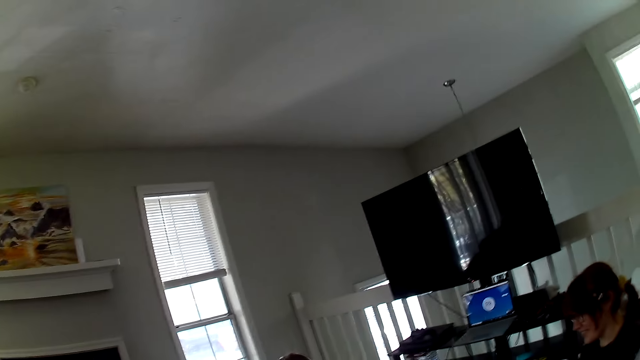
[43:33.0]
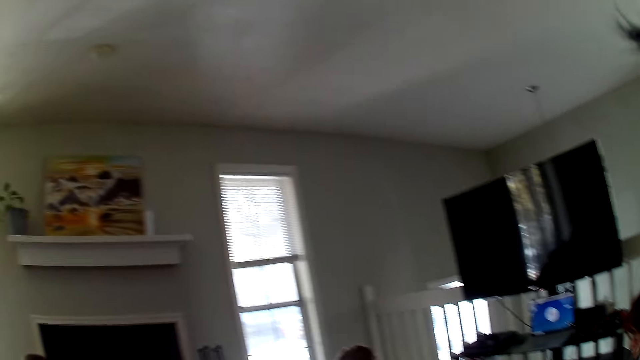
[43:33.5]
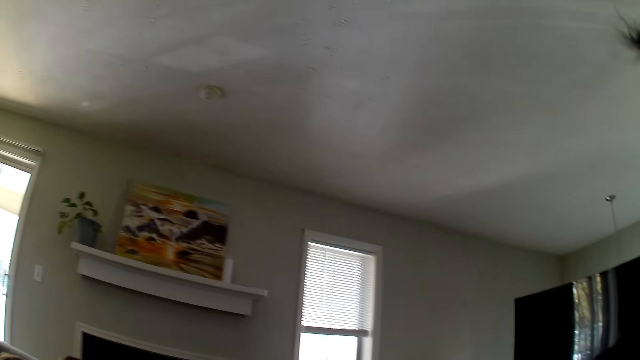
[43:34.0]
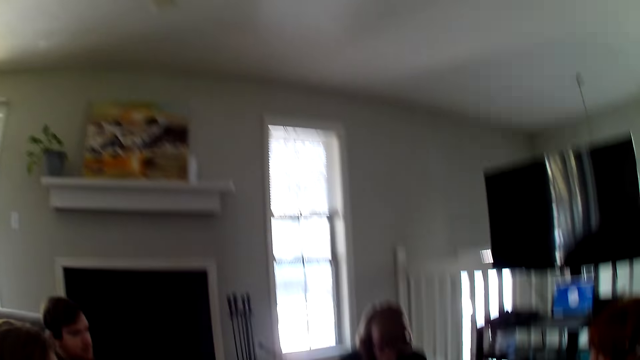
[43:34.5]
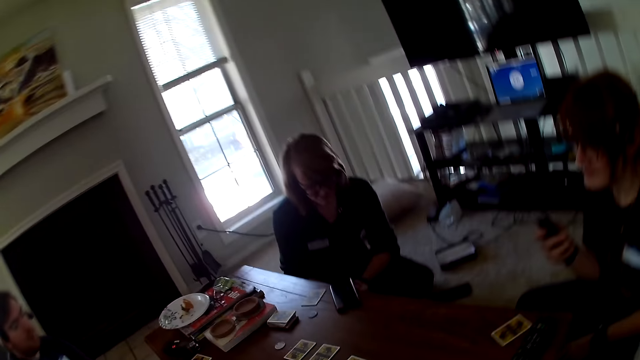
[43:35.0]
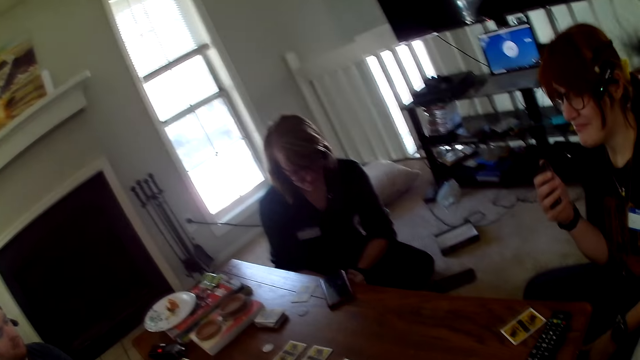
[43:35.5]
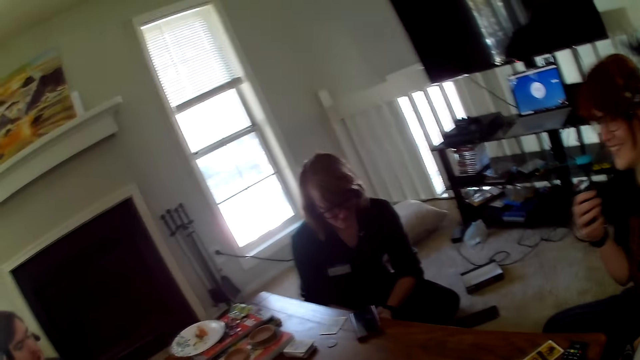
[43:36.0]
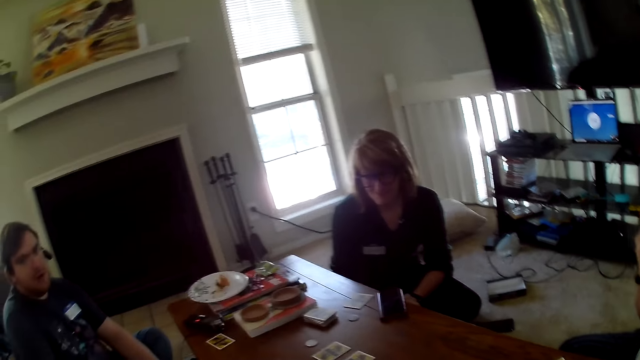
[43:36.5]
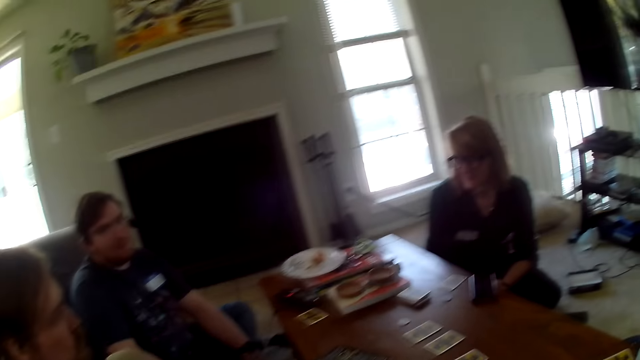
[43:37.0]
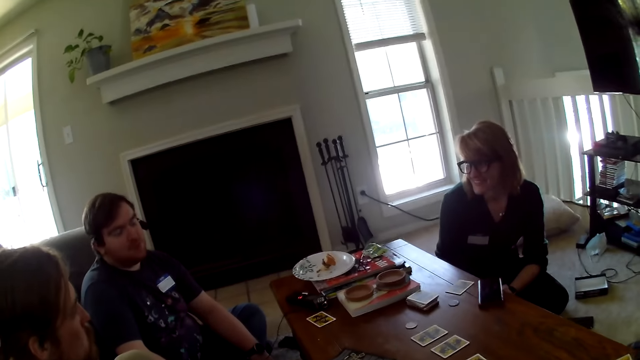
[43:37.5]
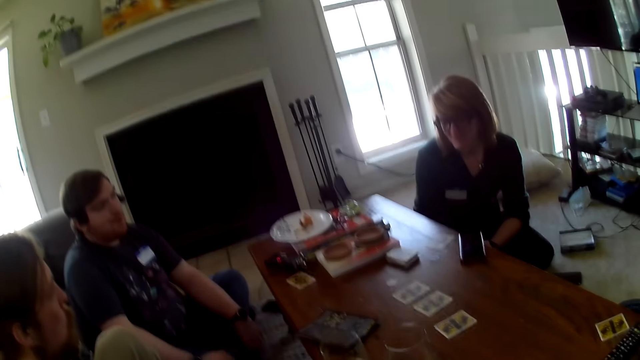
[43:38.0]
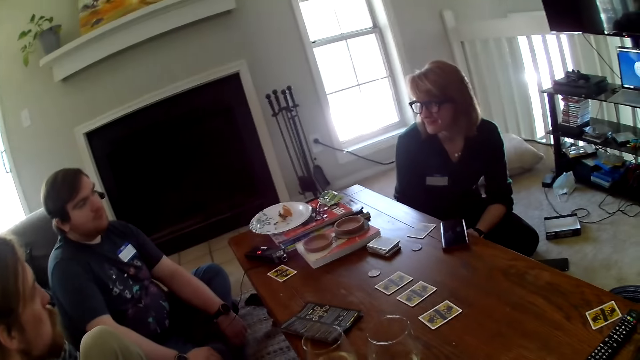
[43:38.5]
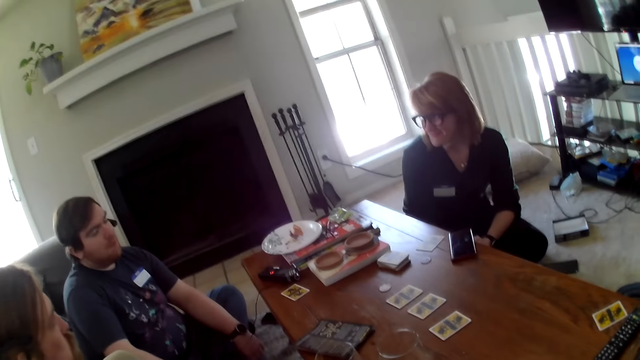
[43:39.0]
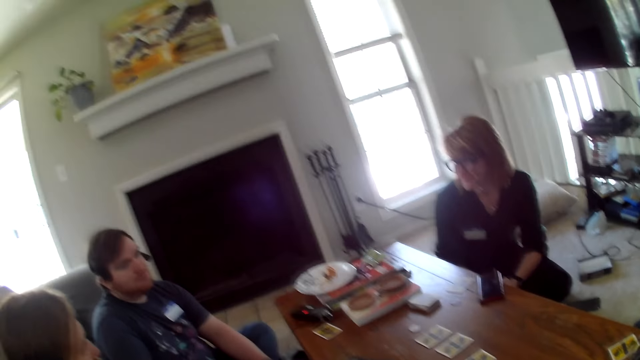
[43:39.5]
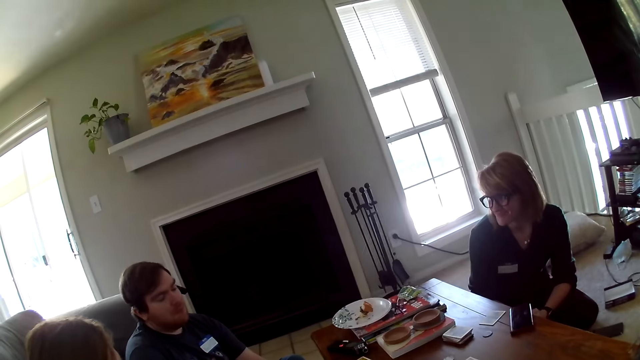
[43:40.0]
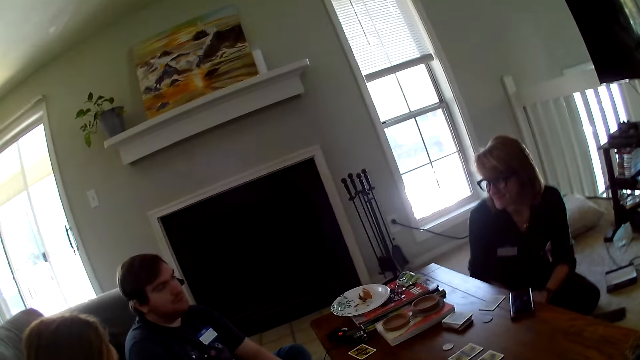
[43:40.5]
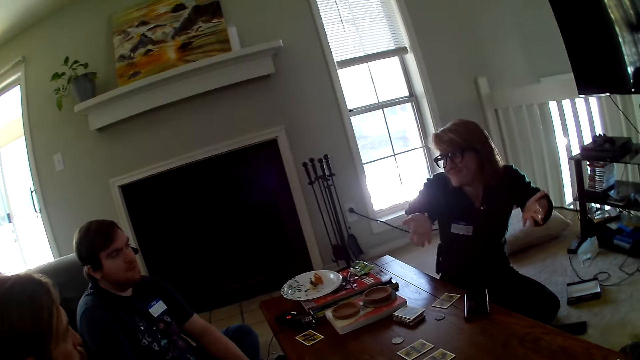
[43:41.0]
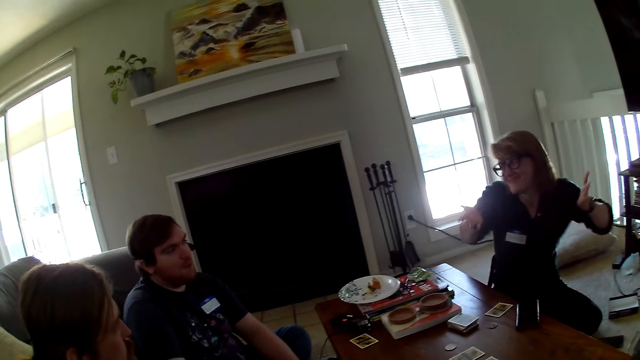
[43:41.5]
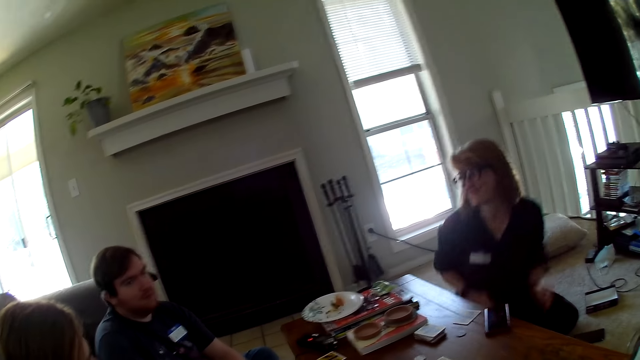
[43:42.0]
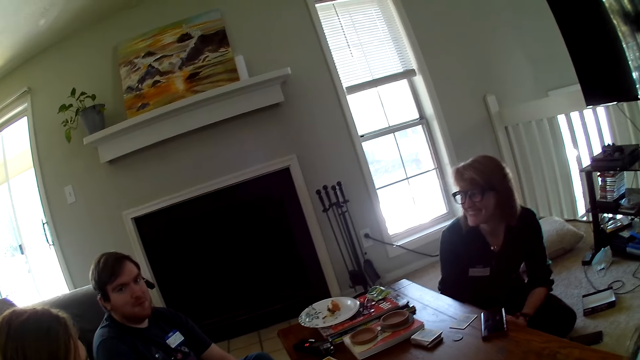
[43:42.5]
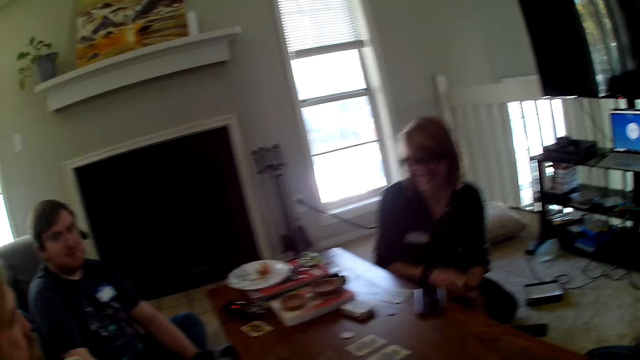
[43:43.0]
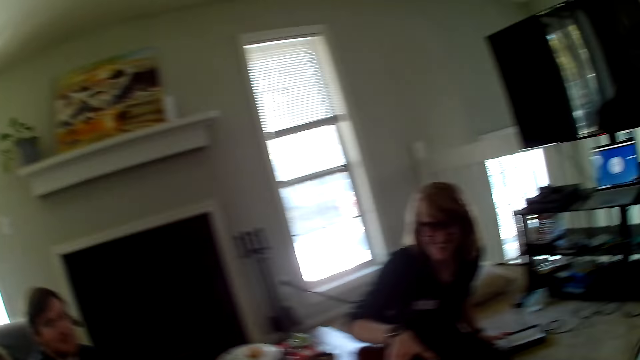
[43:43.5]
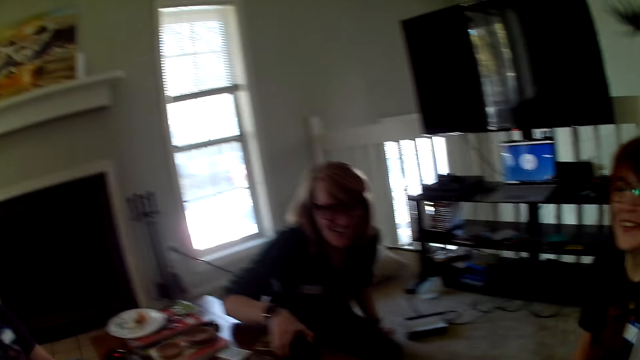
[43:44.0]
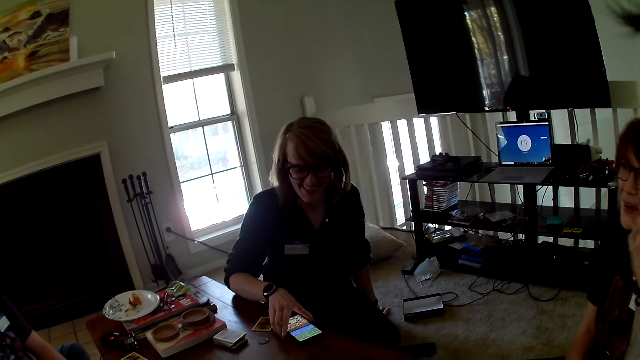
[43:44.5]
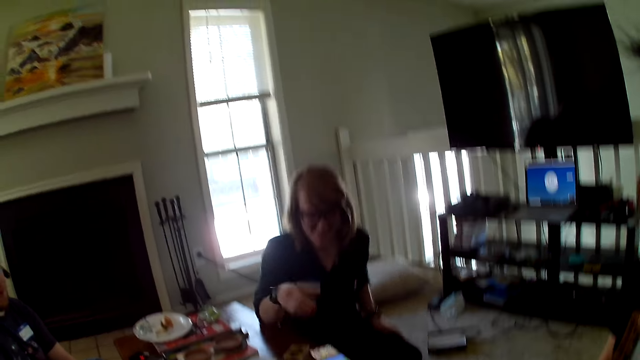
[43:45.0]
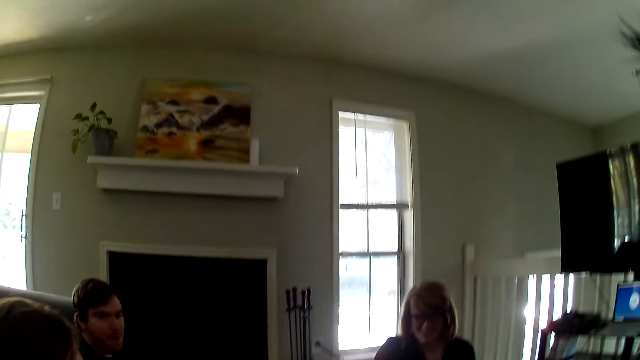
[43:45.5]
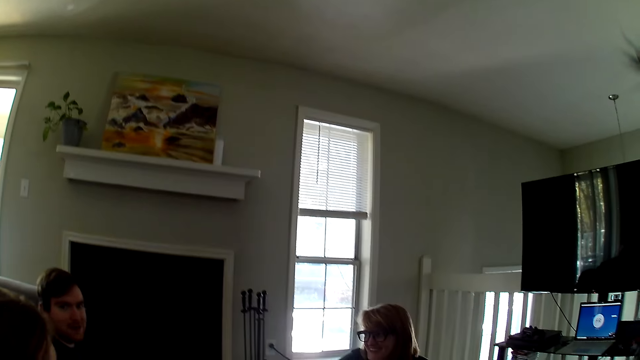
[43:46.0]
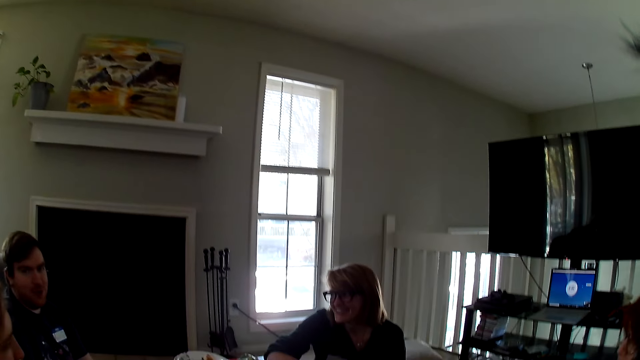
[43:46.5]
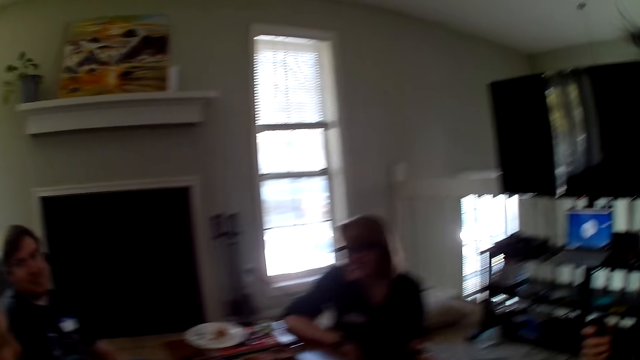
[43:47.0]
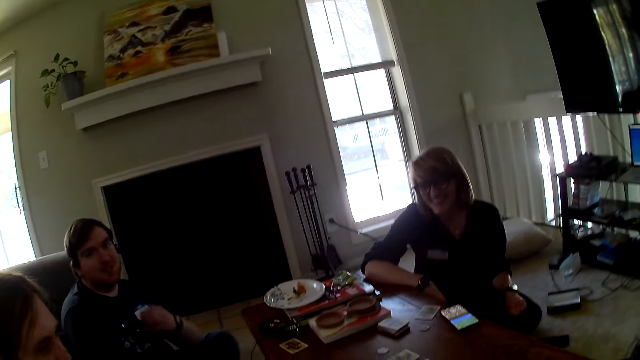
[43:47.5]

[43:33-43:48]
The camera wearer looks around the house. A woman moves the hand. Another woman moves the hand.

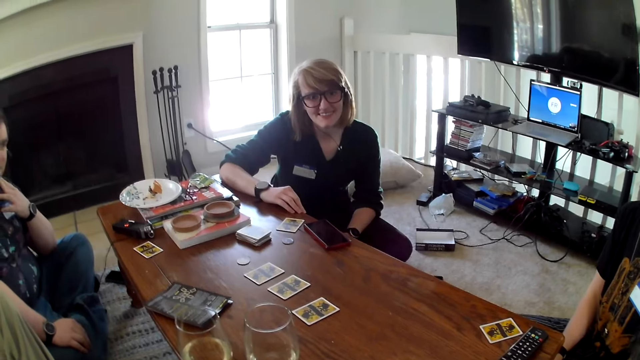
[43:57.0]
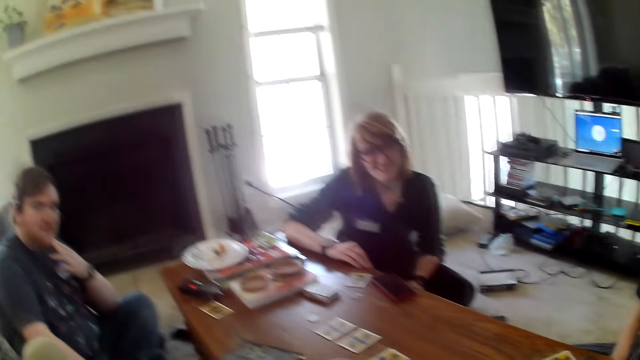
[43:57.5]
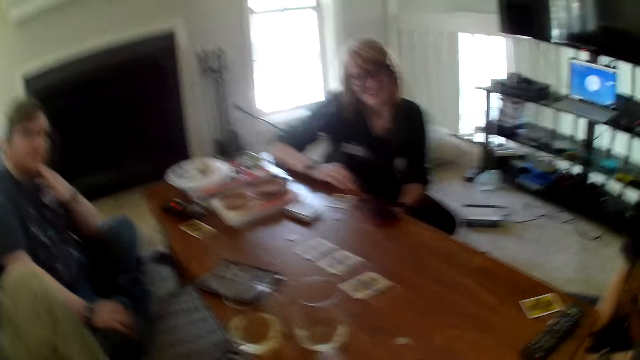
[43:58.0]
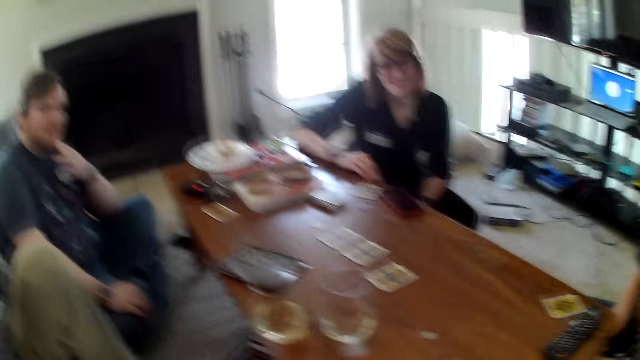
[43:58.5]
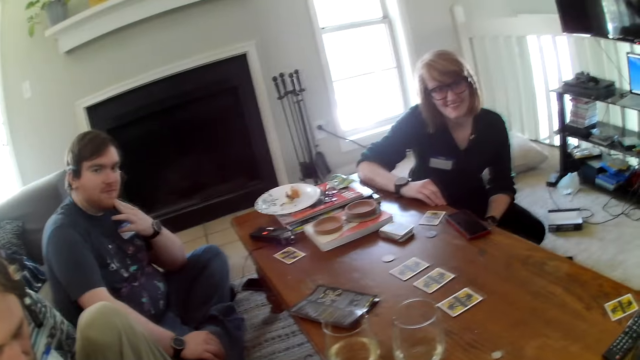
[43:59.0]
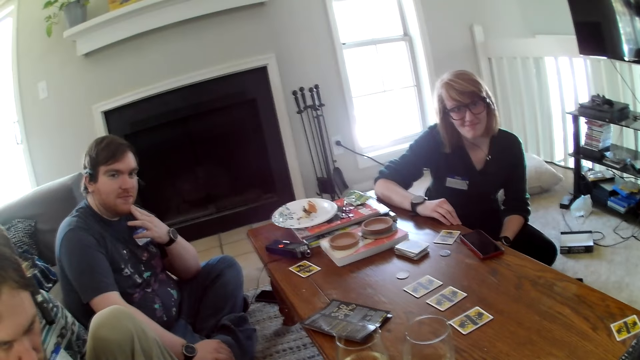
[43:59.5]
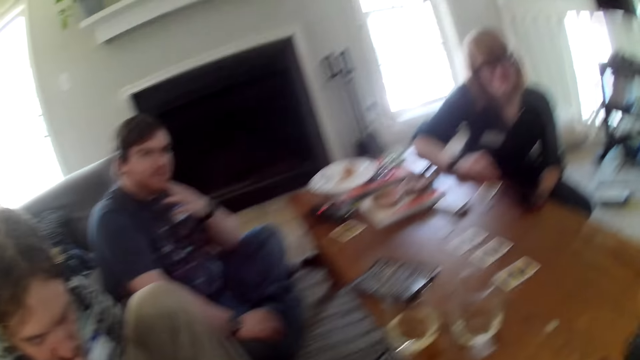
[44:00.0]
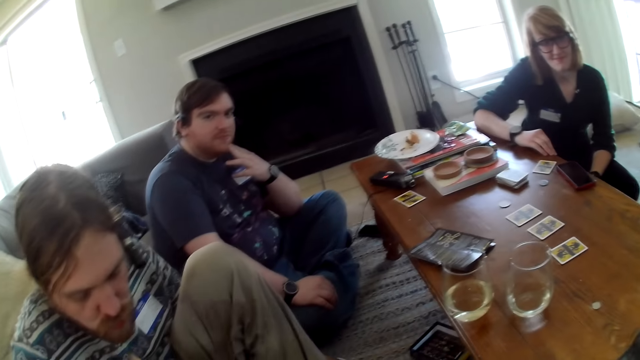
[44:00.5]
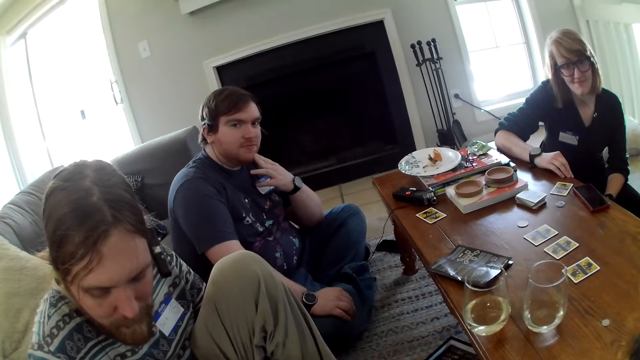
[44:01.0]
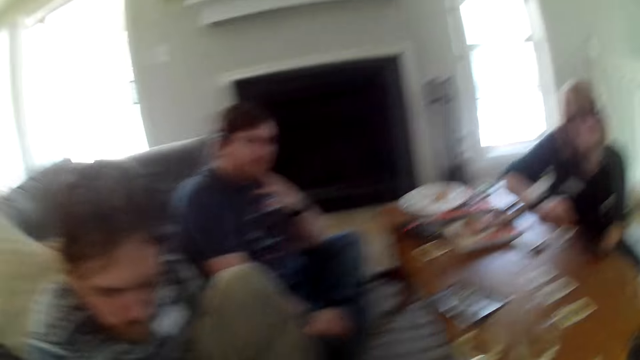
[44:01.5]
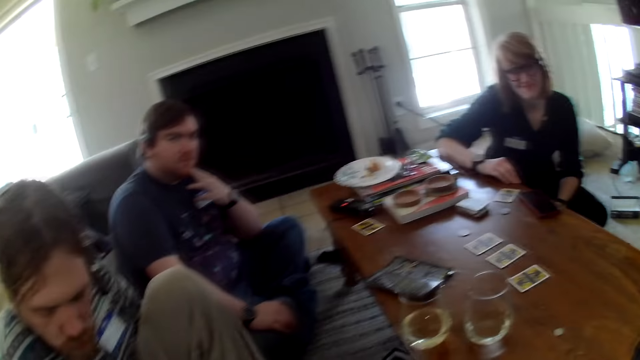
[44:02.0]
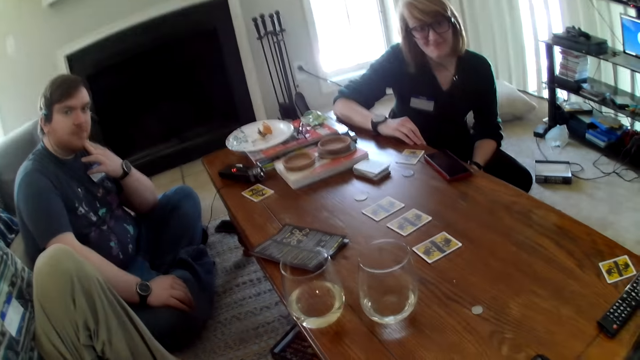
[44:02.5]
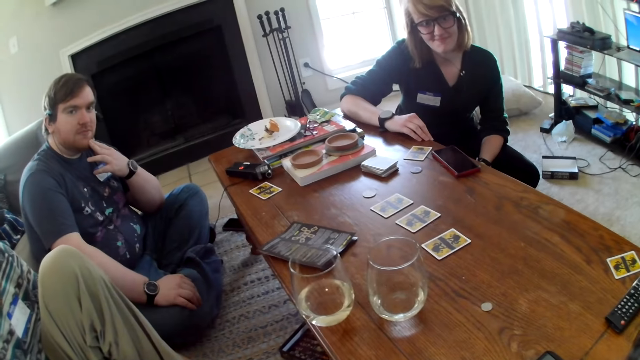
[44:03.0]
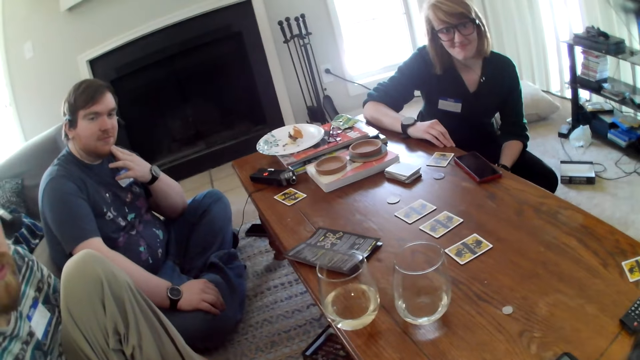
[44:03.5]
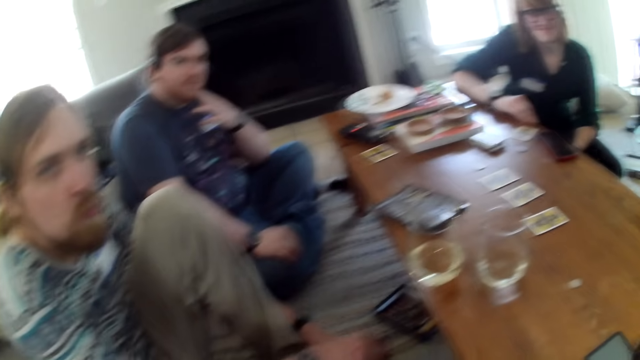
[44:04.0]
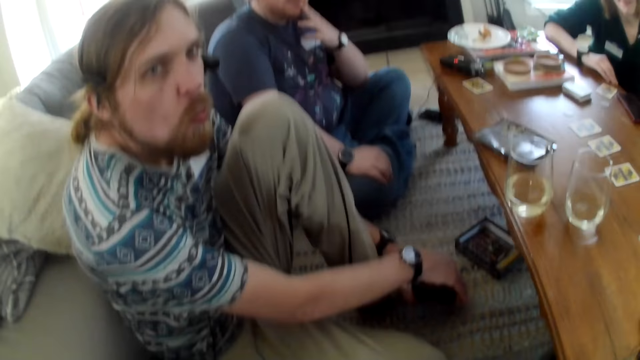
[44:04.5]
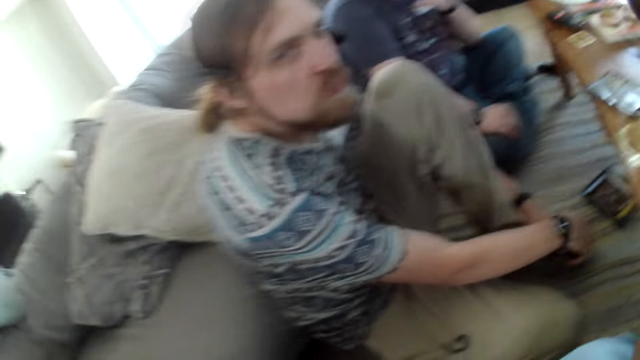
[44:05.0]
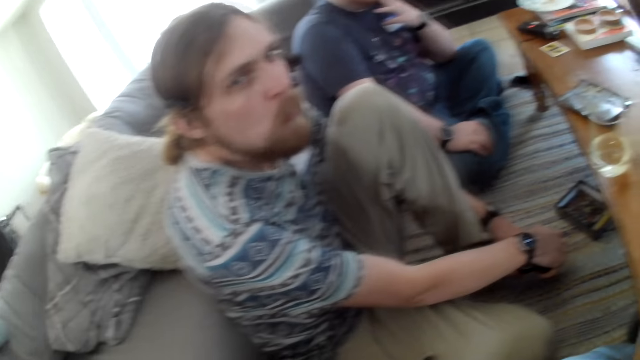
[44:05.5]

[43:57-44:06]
A man eats snacks. The camera wearer looks at the man.
